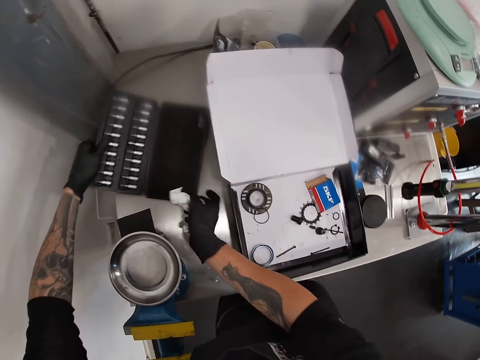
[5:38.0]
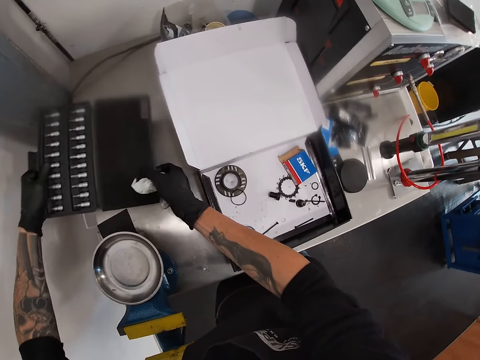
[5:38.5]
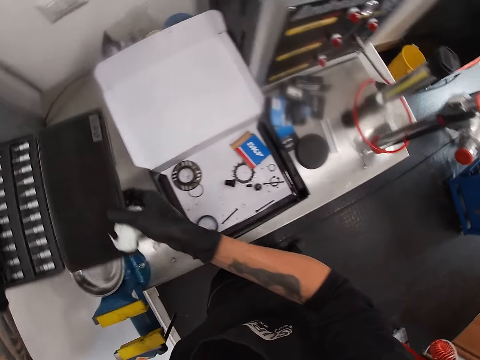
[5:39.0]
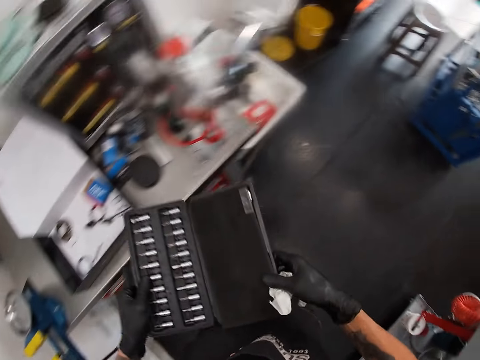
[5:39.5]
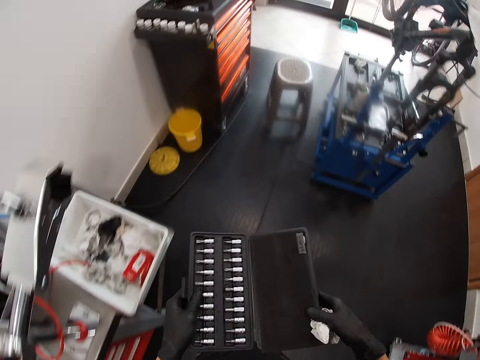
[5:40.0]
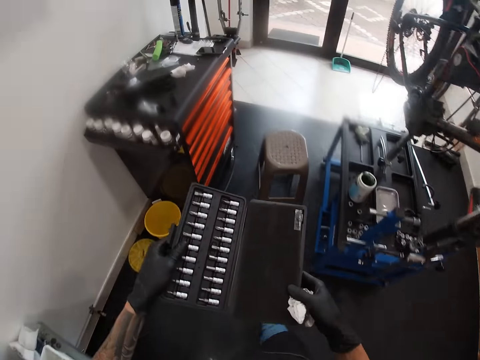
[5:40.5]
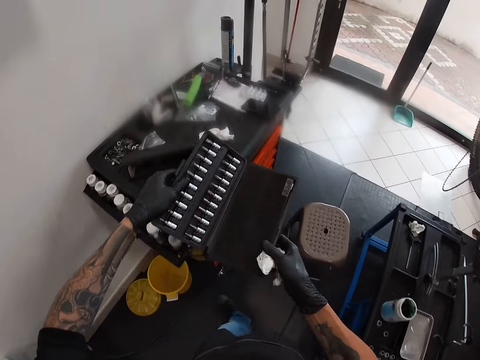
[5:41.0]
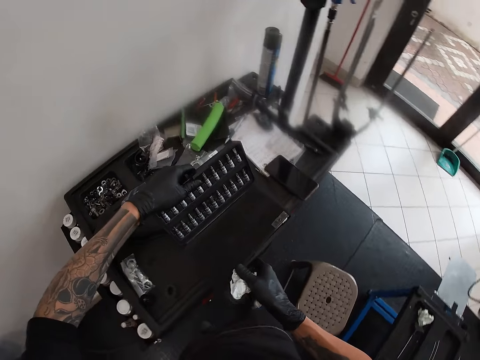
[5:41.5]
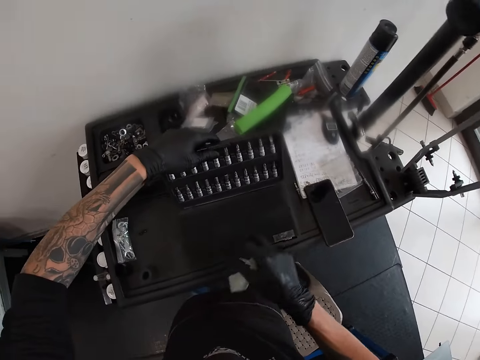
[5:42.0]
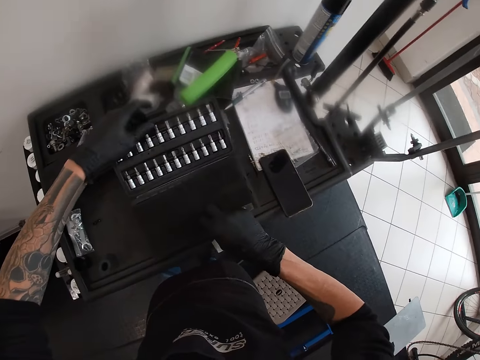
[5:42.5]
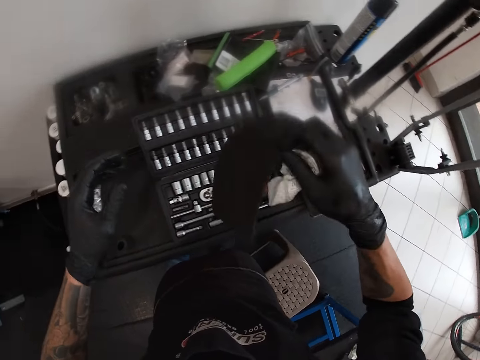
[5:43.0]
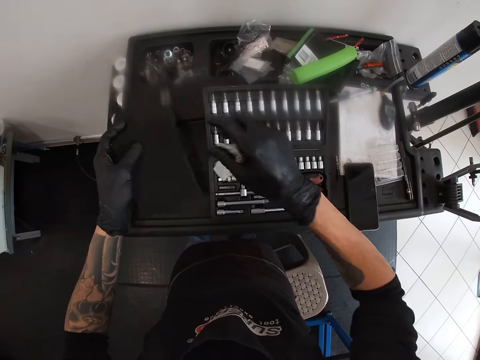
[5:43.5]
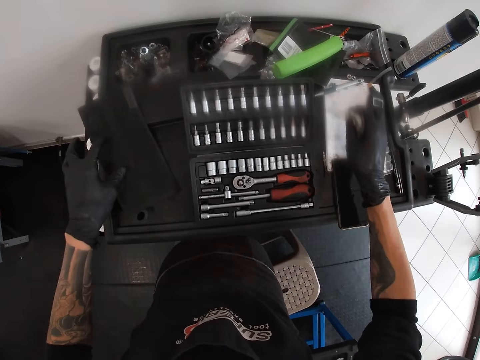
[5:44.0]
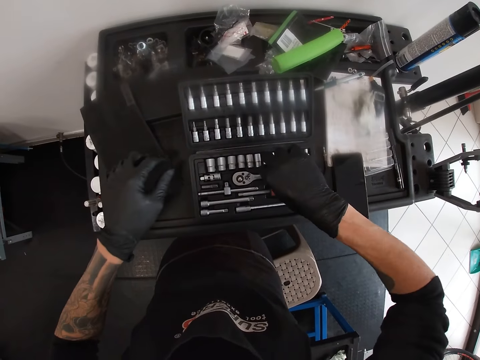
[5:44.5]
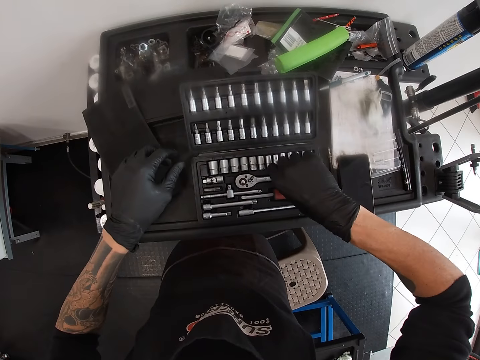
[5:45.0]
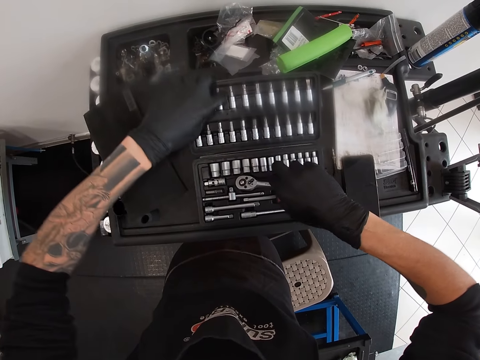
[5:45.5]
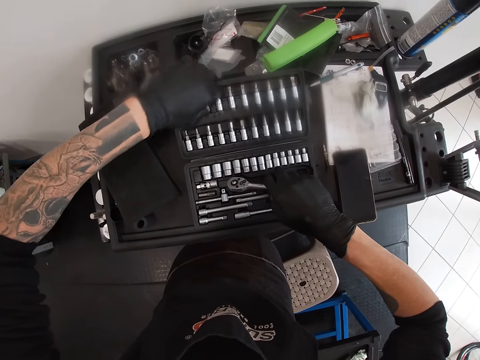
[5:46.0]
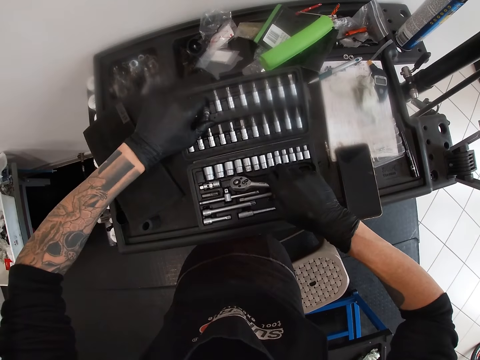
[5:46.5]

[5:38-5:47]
The camera wearer walks a few steps. He places the wrench set on a drawer top with both gloved hands. He removes a cloth in the wrench set with his gloved right hand. He transfers the cloth from his gloved right hand to his gloved left hand. He drops the cloth on the drawer top with his gloved left hand. He drops the tissue paper in his gloved right hand on the drawer top. He picks up a socket wrench in the wrench set with his gloved right hand. He picks up a screwdriver bit in the wrench set with his gloved left hand.

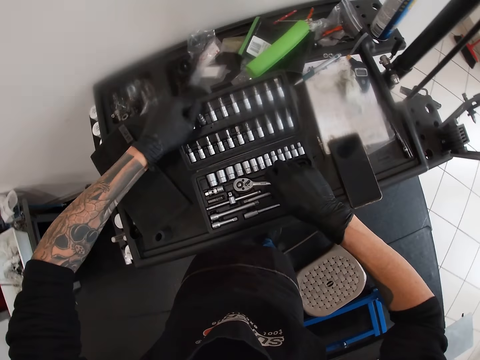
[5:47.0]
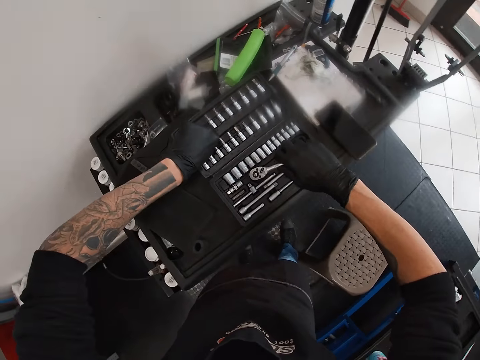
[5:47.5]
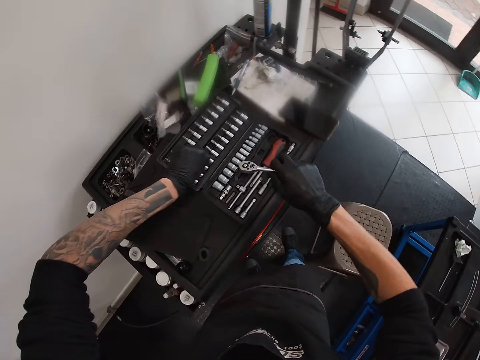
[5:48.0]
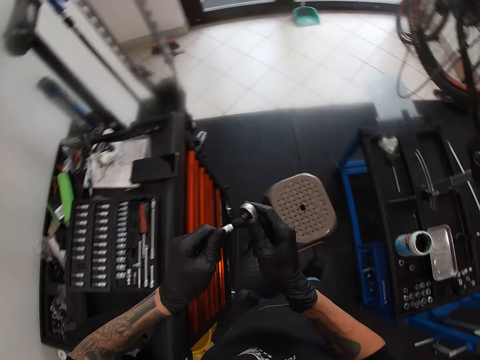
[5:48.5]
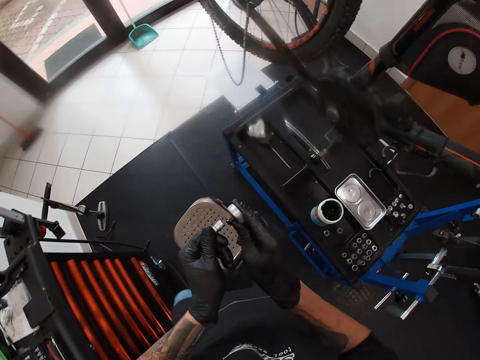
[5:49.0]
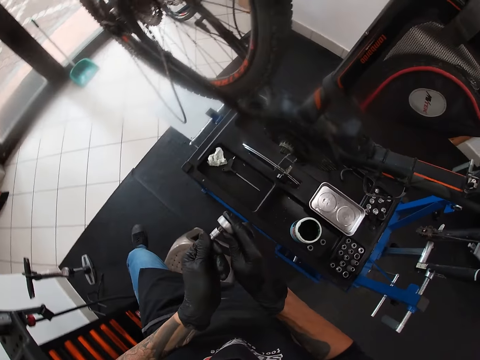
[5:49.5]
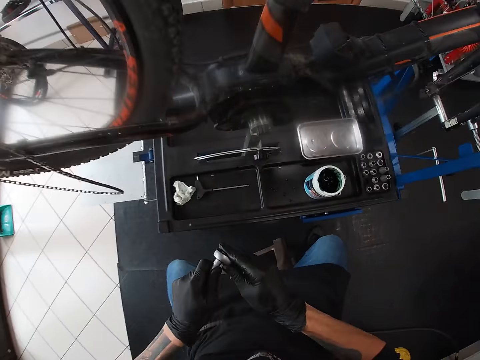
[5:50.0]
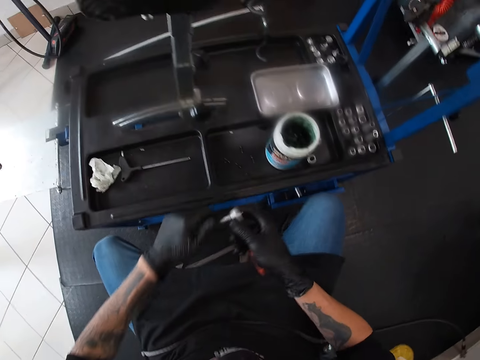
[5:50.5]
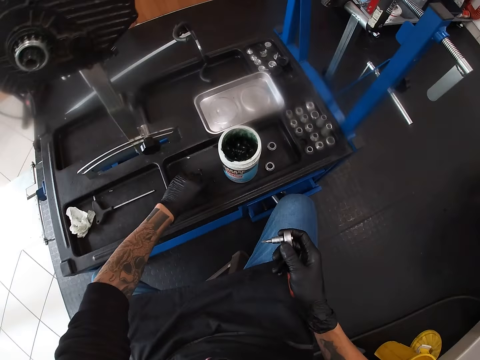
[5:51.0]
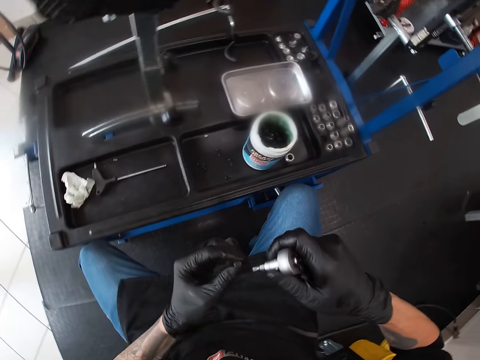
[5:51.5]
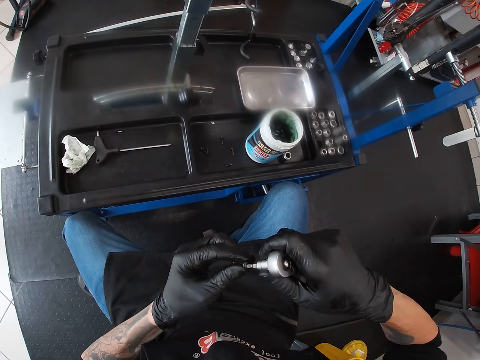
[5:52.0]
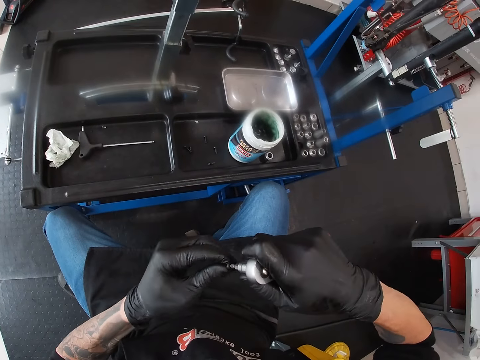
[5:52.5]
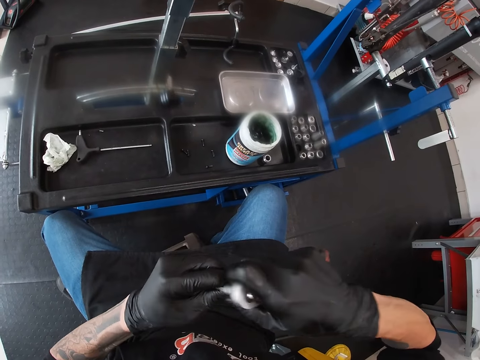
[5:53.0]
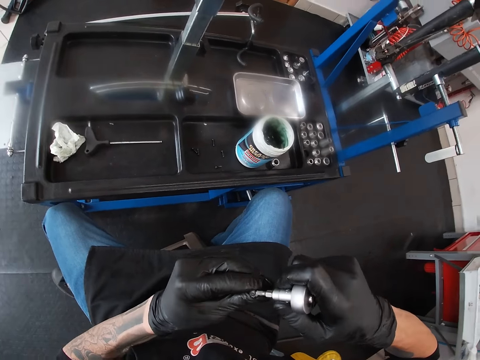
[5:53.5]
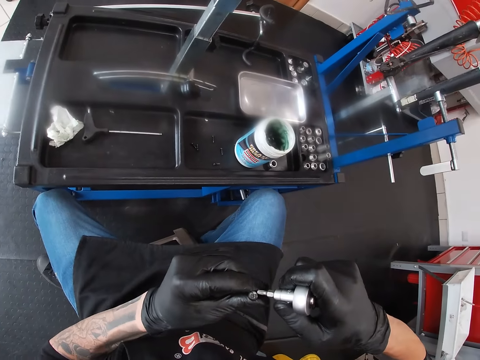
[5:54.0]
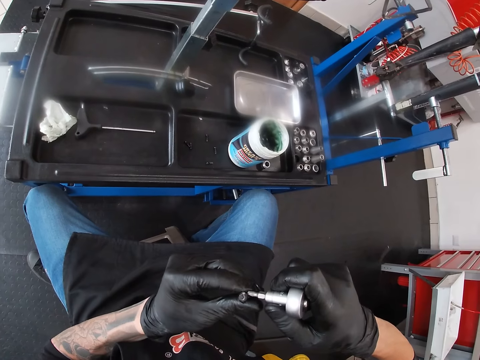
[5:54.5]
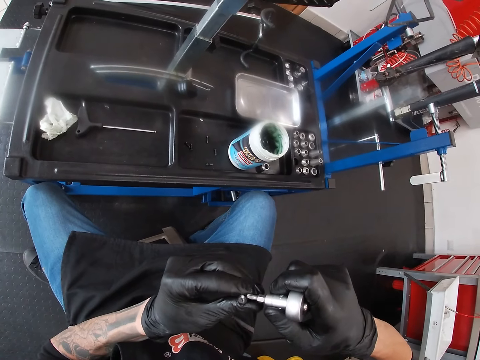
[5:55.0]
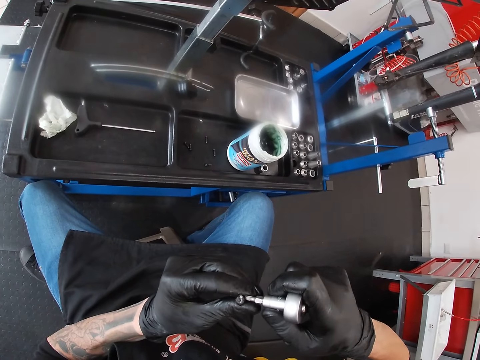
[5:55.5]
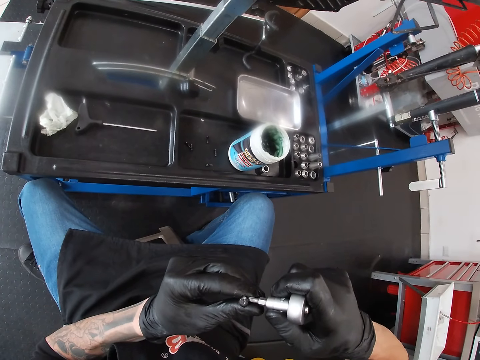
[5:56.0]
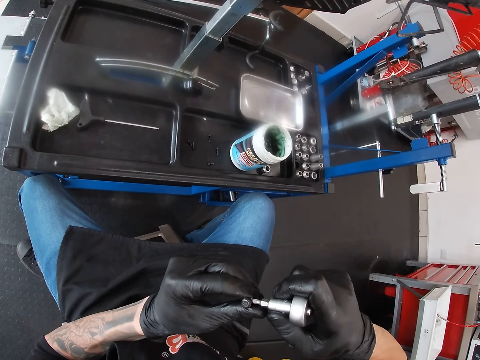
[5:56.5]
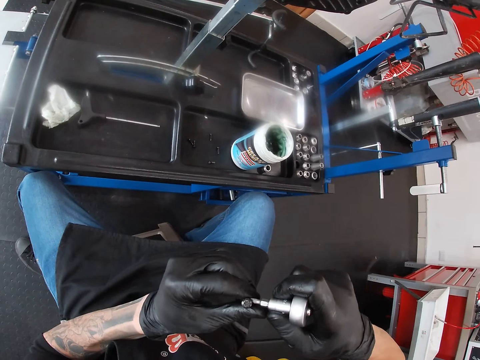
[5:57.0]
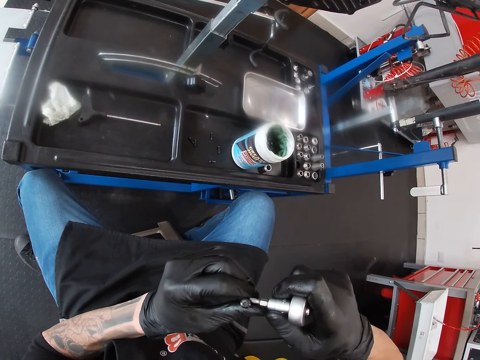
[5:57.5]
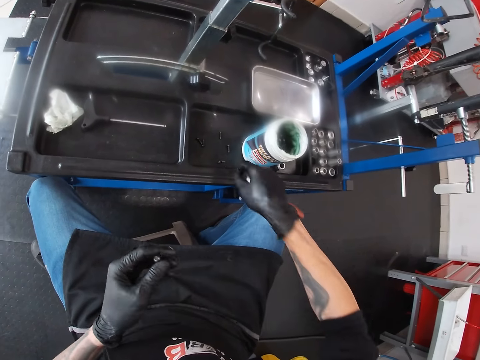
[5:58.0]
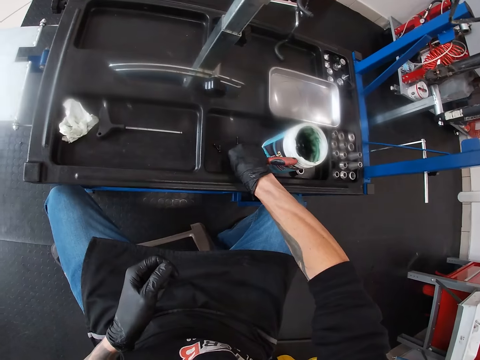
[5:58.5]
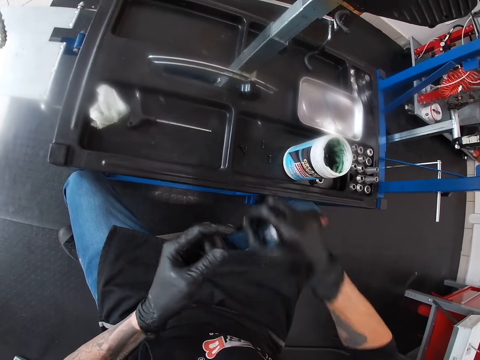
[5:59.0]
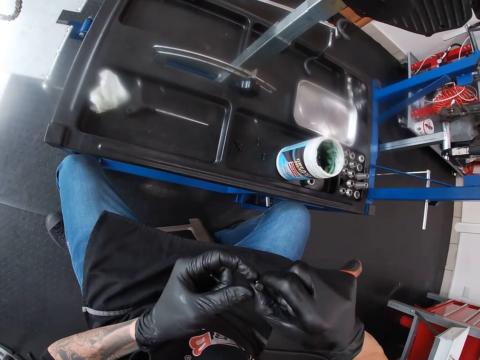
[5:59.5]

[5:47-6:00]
The camera wearer takes a nut. He locks the screwdriver bit in his gloved left hand on the socket wrench in his gloved right hand. He picks up a screwdriver on the workbench with his gloved left hand. He fixes the screwdriver on the wrench in his gloved right hand with his gloved left hand. He picks up the screwdriver on the workbench on the table with his gloved right hand. He picks another nut.

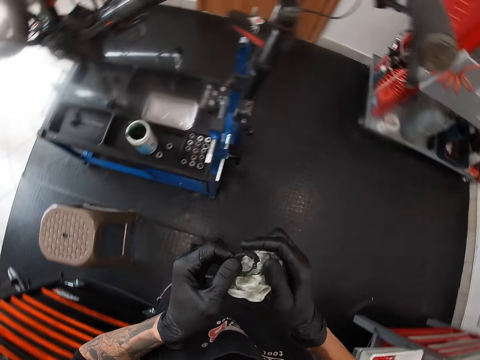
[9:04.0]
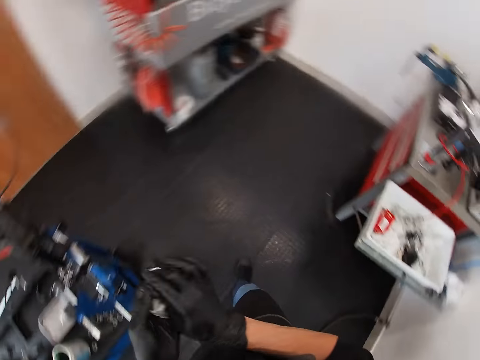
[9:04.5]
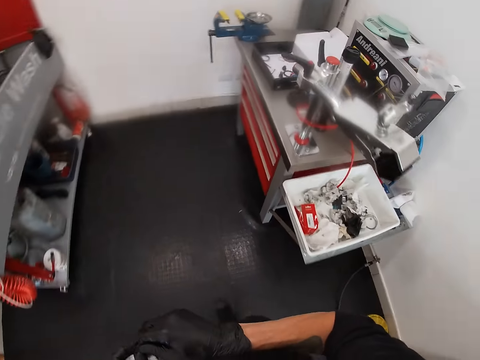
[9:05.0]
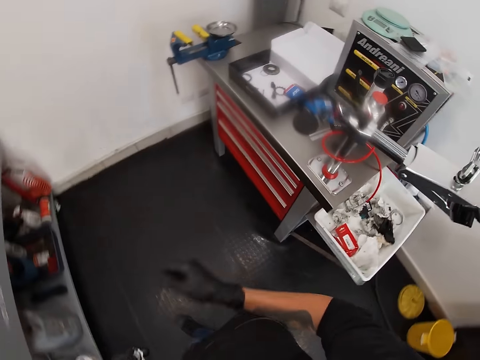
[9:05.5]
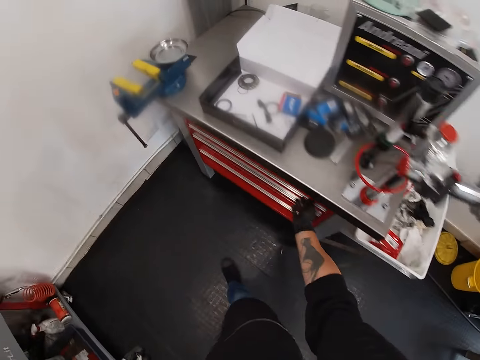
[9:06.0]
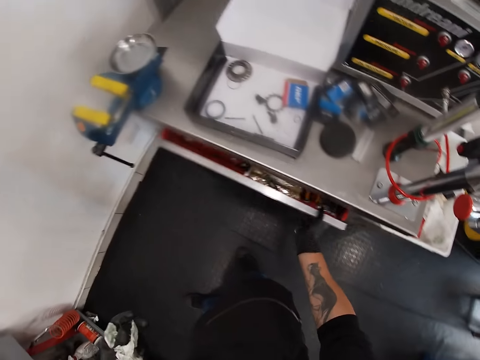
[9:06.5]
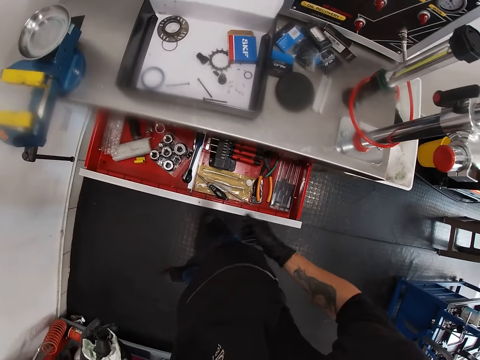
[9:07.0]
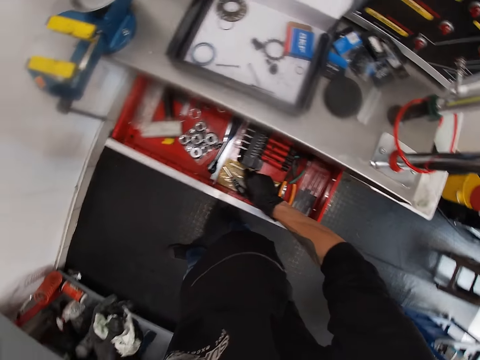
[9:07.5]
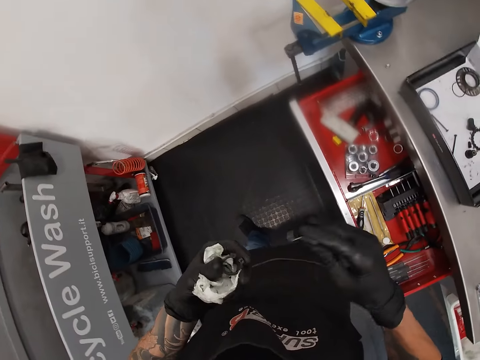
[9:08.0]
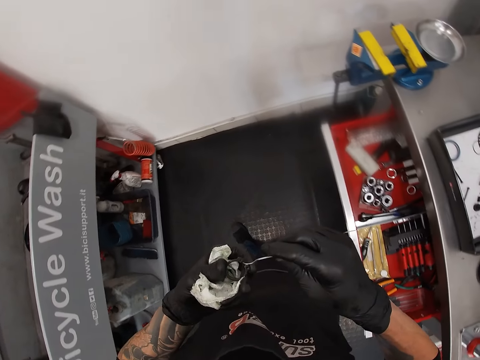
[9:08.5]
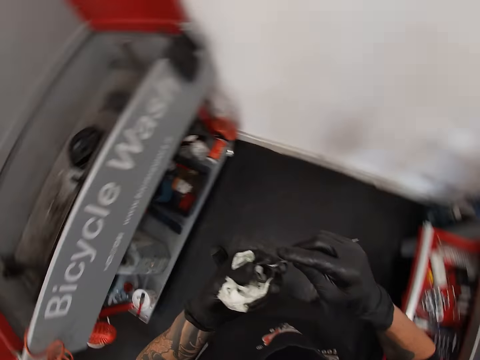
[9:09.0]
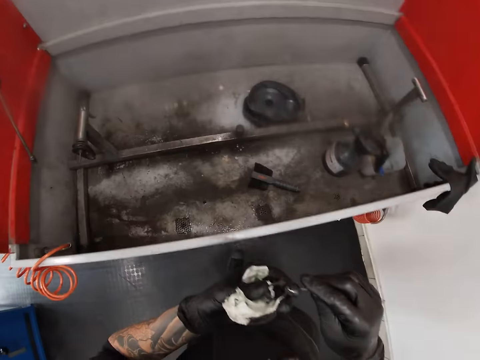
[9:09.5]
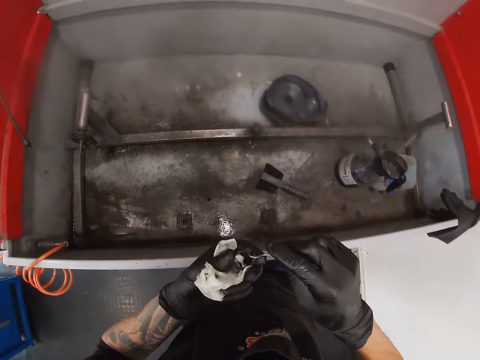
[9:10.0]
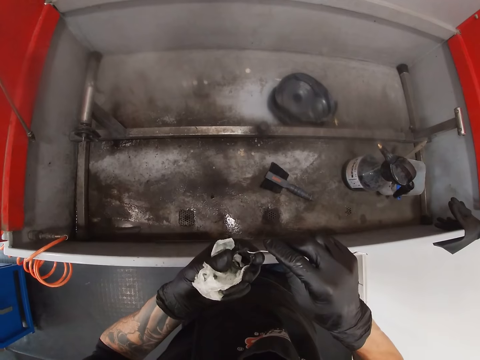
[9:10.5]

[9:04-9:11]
The camera wearer walks a few steps. He opens a drawer with his gloved right hand. He picks a hook from the drawer with his gloved right hand. He inserts the hook in his gloved right hand into the ring in his gloved left hand.
